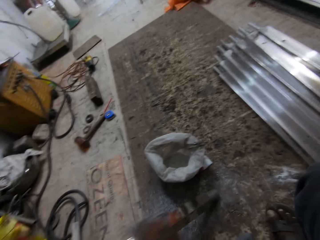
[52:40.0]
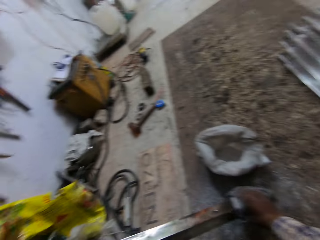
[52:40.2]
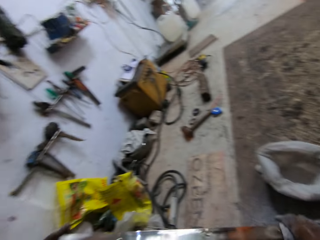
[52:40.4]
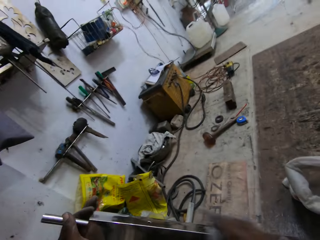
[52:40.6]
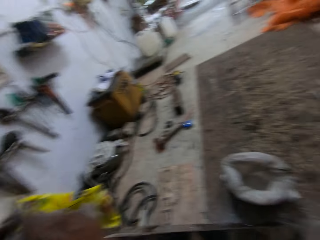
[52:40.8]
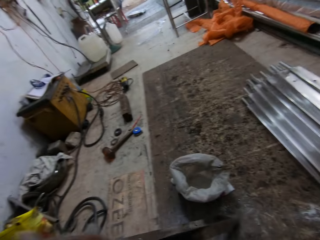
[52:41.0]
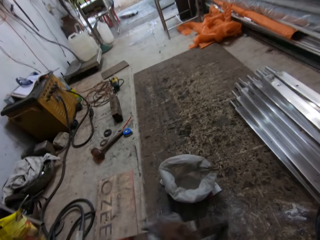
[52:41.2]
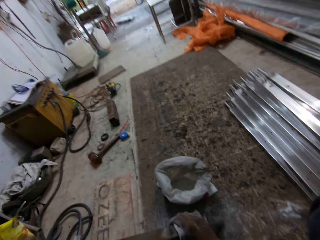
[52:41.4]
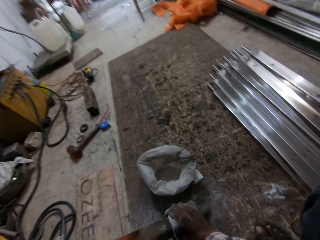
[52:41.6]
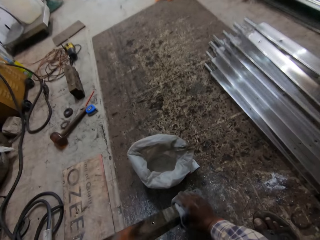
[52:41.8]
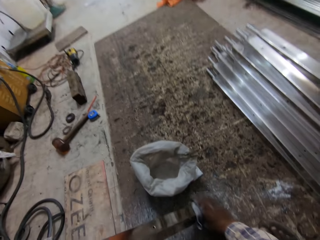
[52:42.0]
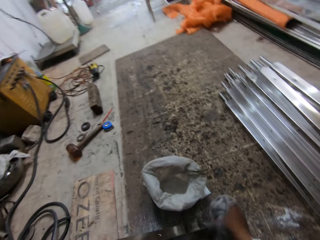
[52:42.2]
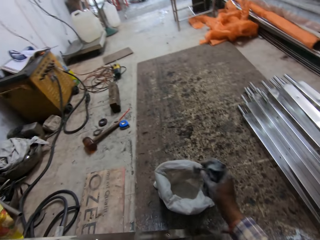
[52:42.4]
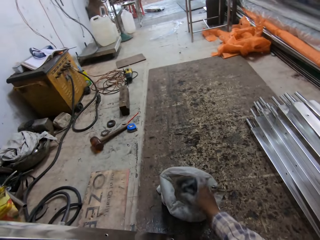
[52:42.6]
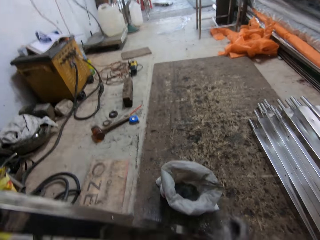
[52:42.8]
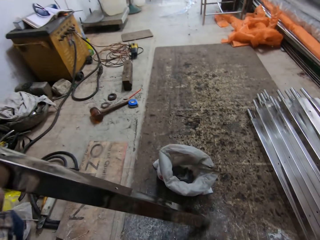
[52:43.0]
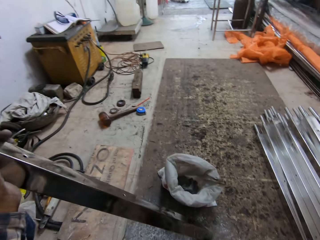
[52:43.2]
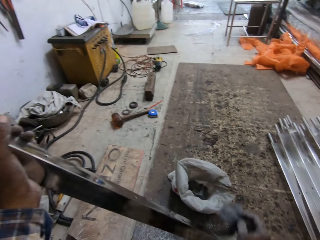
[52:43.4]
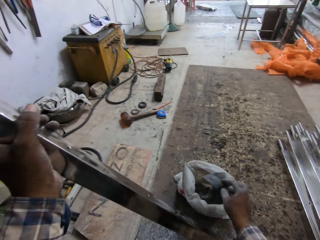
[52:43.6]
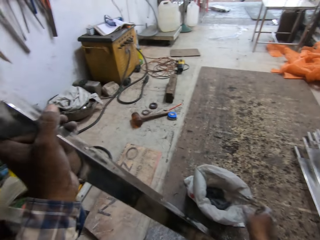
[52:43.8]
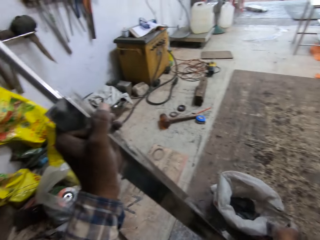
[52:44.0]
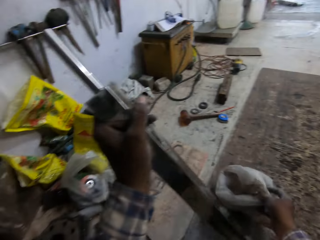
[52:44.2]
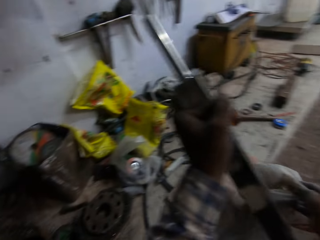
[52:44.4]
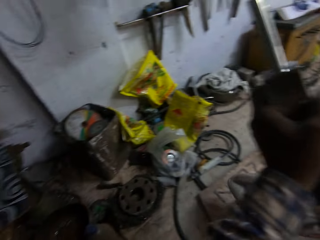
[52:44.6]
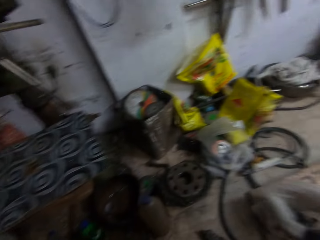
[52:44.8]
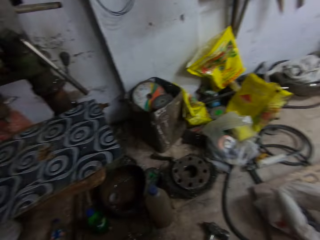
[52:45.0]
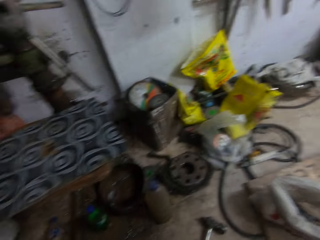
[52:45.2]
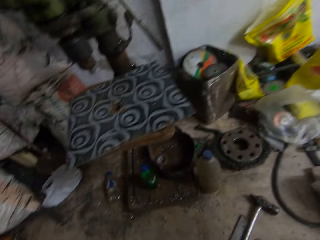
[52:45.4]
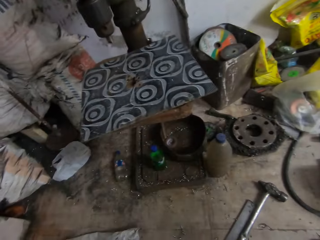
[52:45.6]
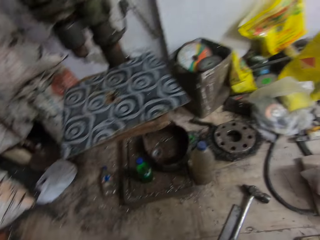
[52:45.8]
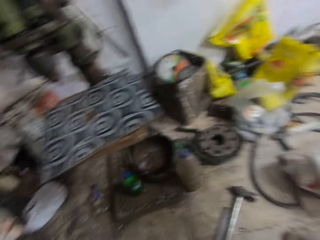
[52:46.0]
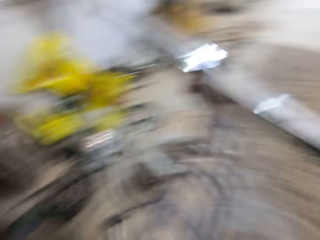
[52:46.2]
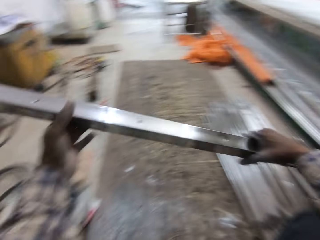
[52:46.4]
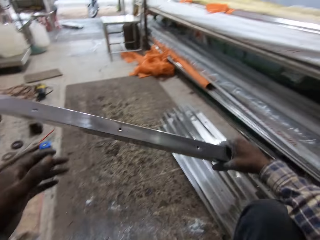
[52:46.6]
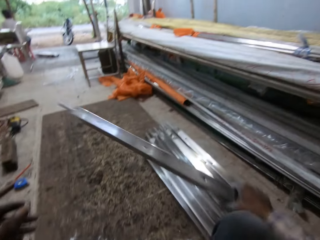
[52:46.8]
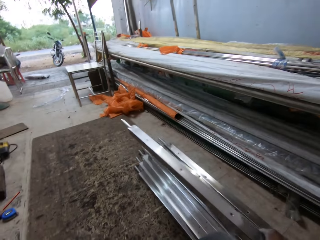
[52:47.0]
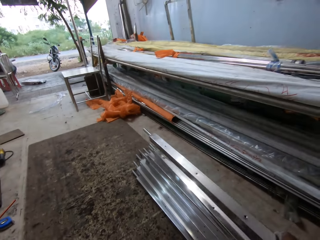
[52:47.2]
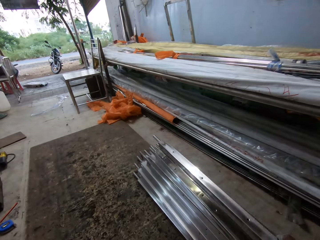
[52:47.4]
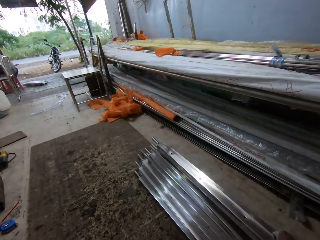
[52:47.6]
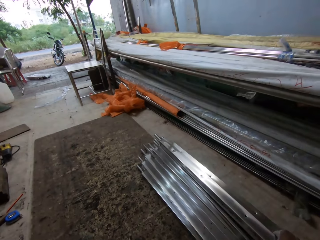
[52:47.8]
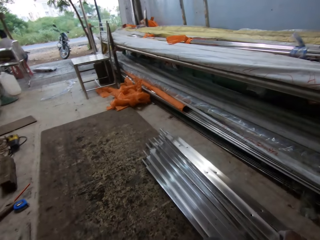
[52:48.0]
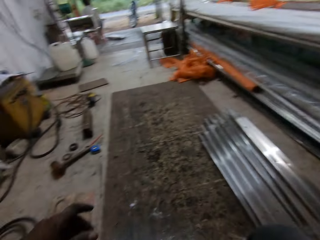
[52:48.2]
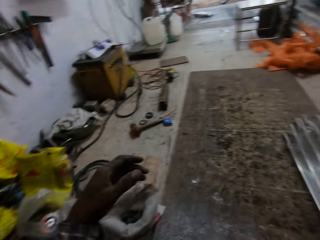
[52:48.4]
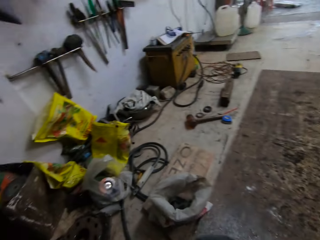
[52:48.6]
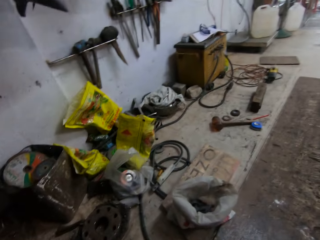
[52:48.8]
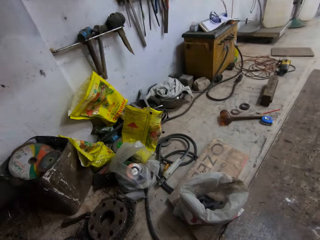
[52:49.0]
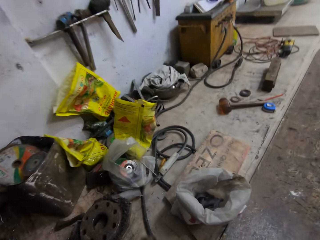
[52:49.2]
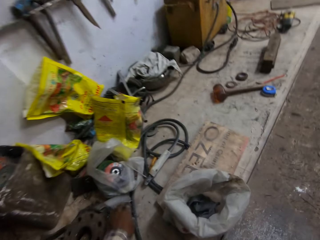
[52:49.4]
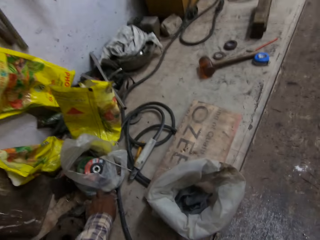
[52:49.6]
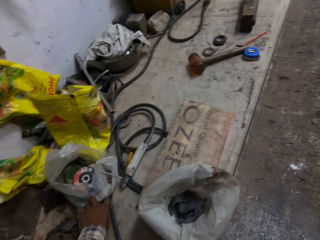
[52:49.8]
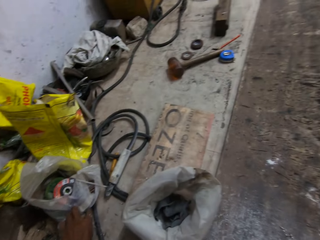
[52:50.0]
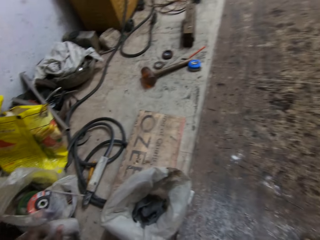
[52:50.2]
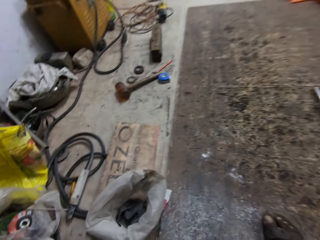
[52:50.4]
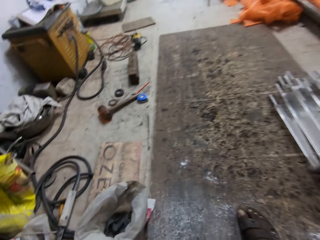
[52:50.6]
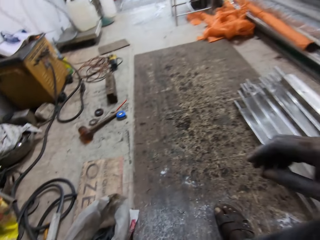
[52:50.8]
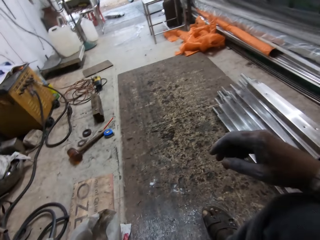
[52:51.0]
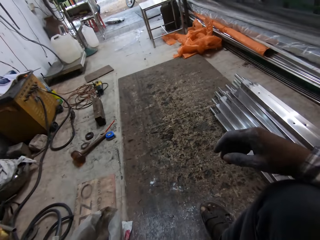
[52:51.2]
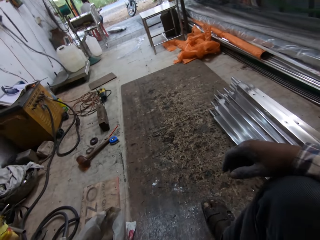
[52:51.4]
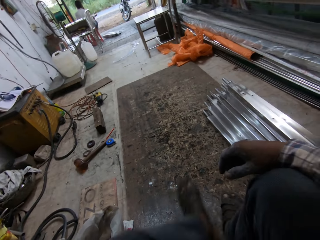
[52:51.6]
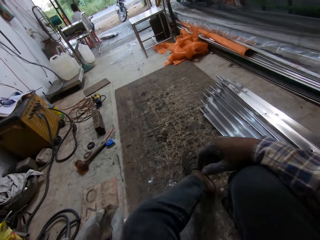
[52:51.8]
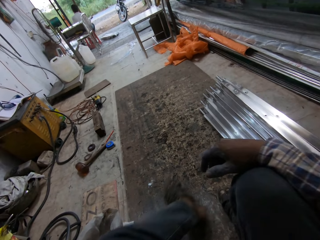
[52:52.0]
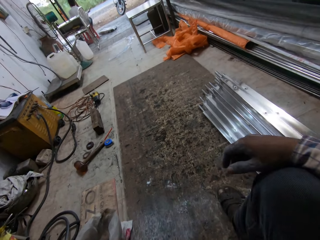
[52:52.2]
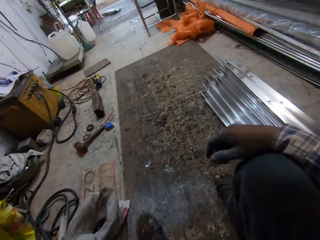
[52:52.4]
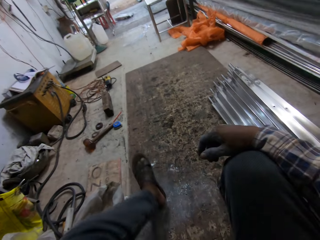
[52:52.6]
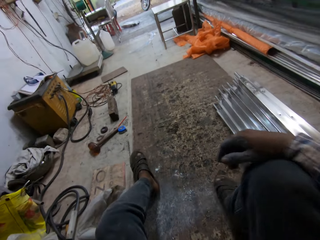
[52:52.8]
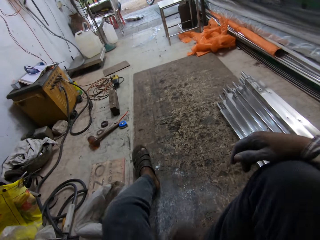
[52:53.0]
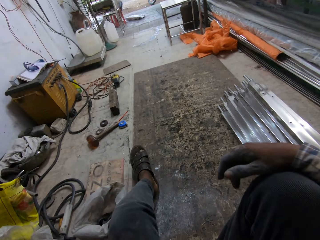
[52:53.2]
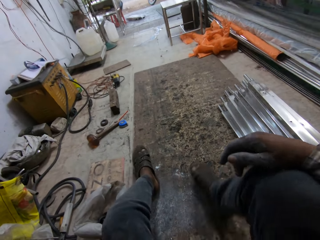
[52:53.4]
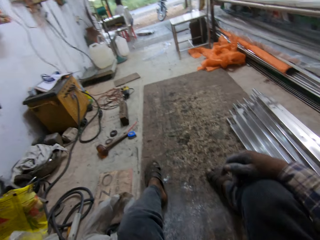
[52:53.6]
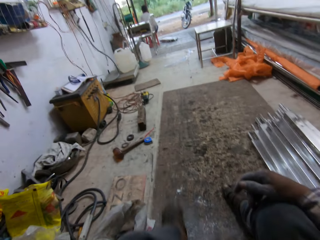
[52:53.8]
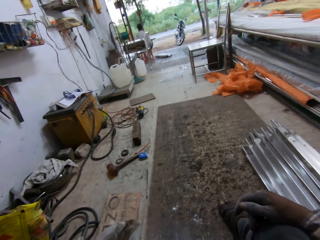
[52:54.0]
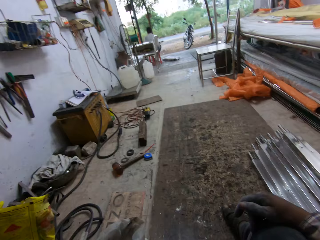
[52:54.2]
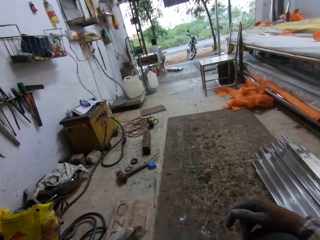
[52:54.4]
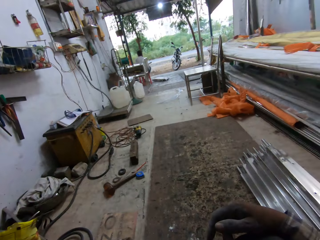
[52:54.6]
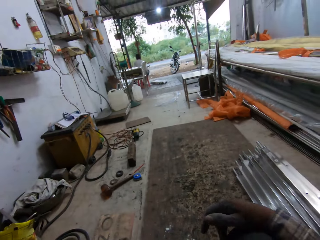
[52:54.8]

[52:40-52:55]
The camera wearer drops the cloth into the silver dust bag. He drops the cloth into the silver dust bag again. He moves the silver dust bag on the floor with his right hand. He drops the iron rod on the iron rods with his right hand. He looks around a garage. He picks up a tape from the floor with his left hand. He moves his legs on the floor.

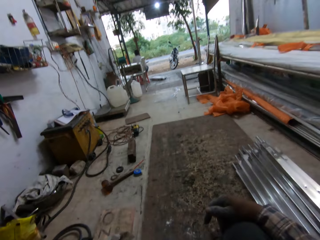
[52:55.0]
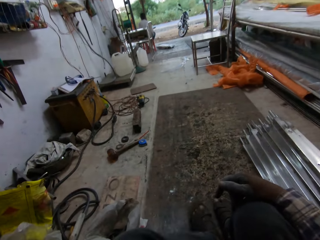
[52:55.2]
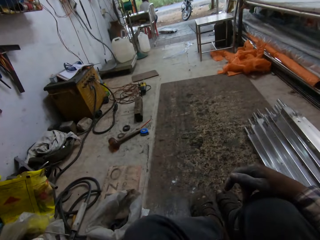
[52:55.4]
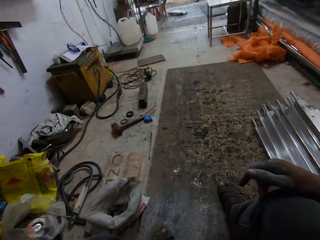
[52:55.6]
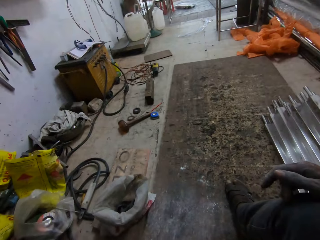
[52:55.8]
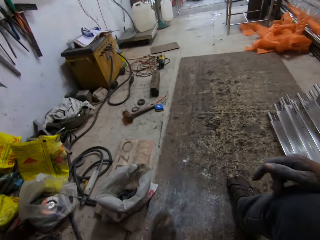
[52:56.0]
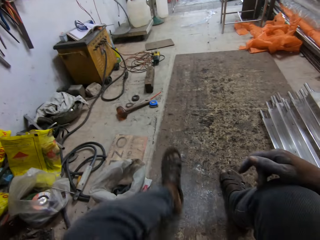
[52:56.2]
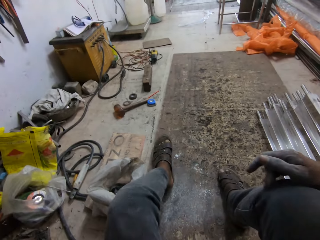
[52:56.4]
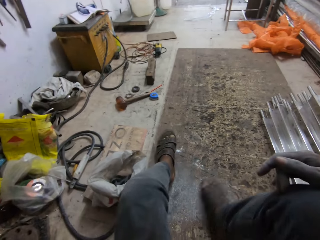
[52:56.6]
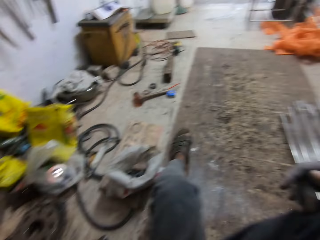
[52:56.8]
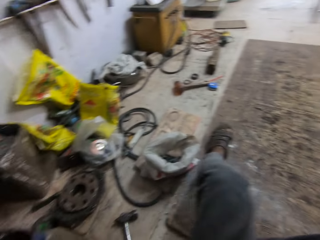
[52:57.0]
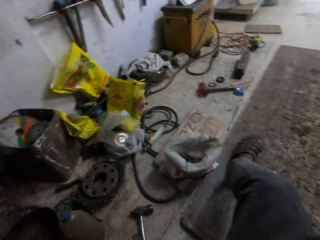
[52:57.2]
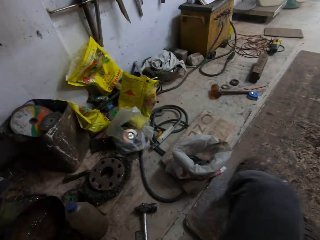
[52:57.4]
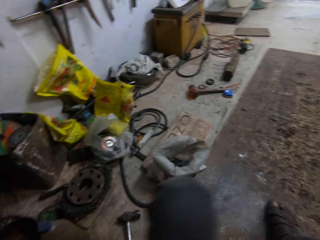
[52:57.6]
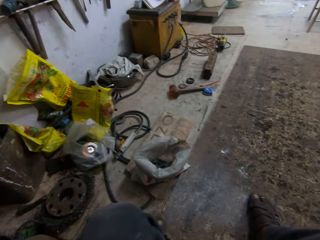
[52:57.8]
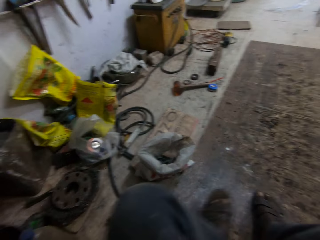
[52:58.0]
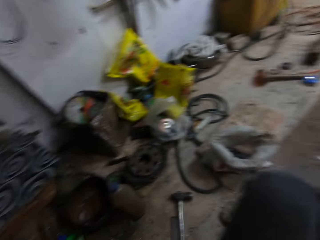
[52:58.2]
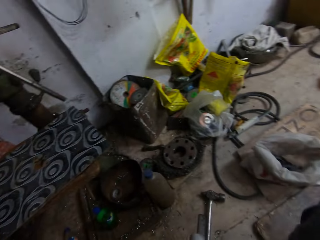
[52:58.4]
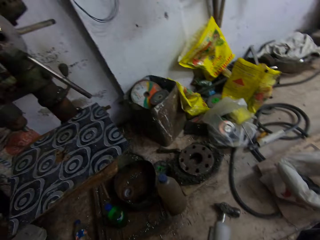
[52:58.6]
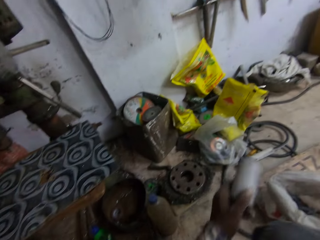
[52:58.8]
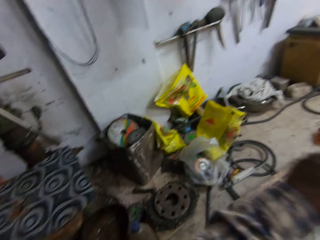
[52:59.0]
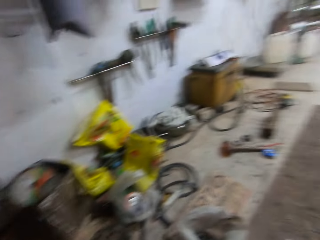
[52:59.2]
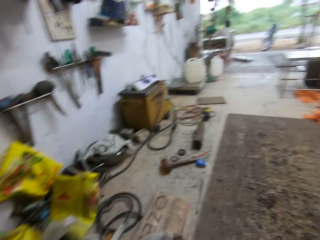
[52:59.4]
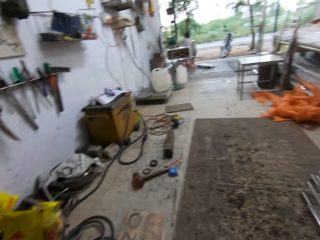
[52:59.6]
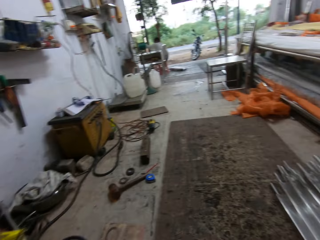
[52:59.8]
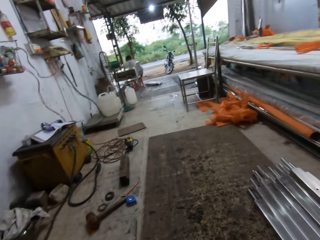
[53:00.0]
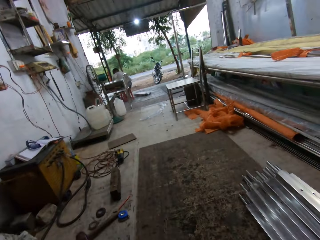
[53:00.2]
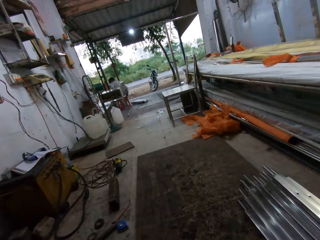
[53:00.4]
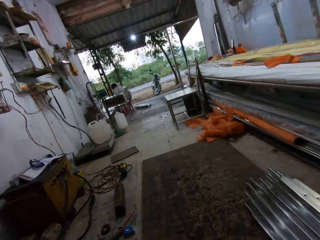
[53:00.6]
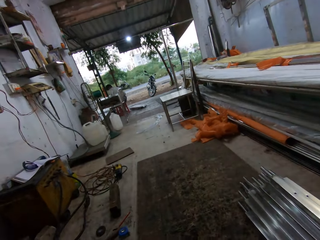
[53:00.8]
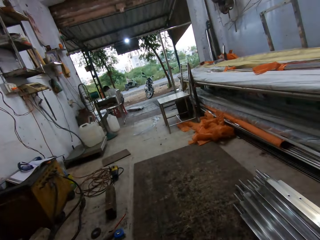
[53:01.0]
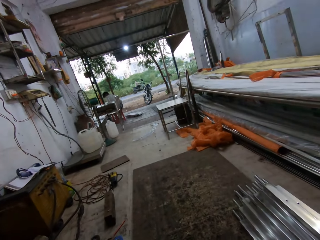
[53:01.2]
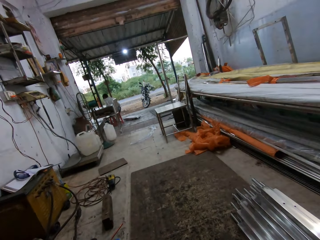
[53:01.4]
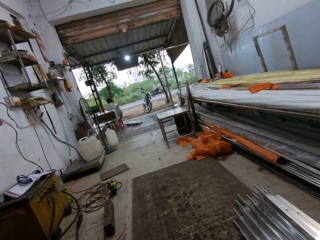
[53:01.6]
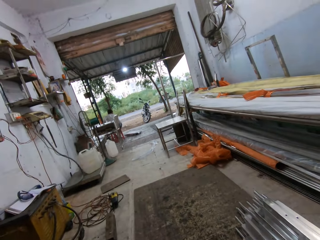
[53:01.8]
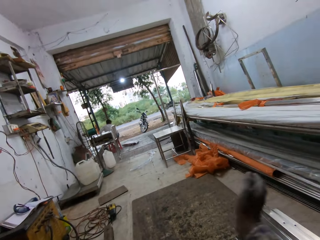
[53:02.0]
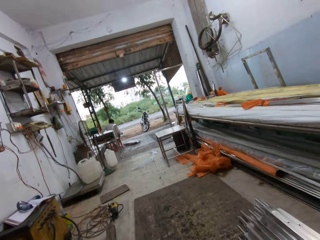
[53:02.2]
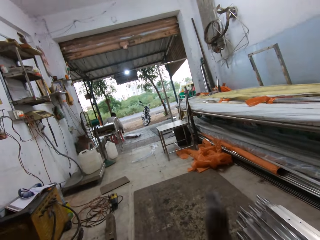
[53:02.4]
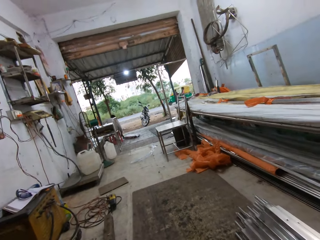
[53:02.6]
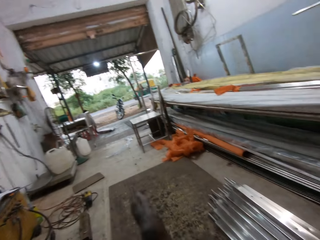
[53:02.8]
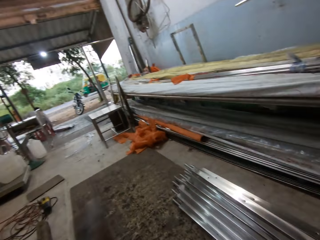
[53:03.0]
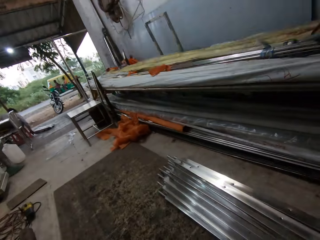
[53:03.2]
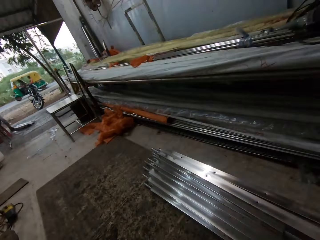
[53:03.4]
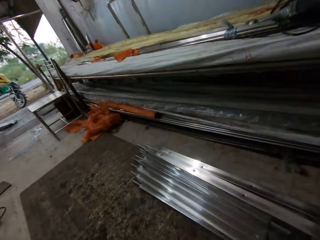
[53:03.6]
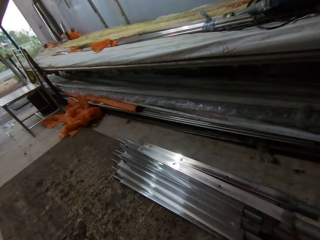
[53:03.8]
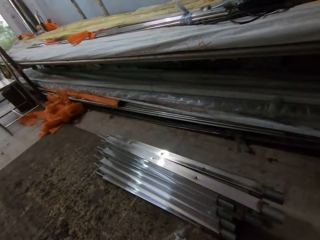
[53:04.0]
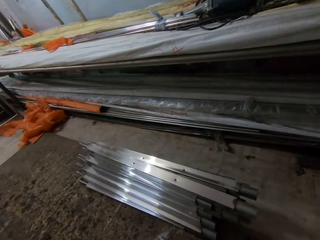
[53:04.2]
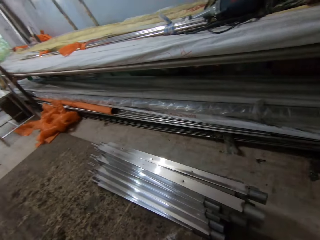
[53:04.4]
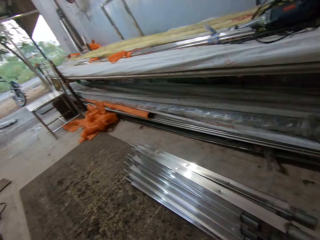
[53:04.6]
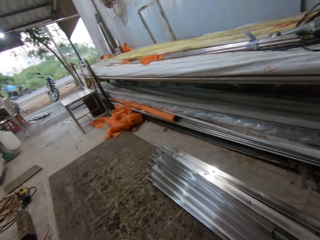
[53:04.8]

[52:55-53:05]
The camera wearer looks around a garage.
